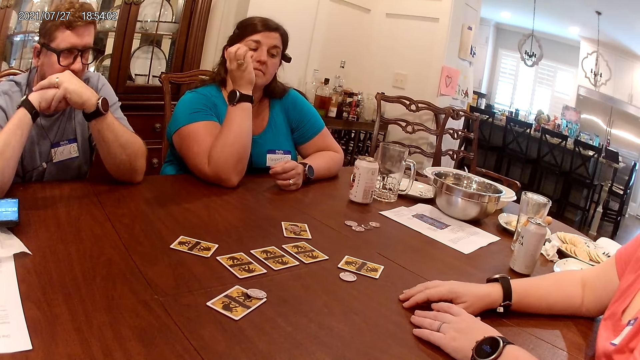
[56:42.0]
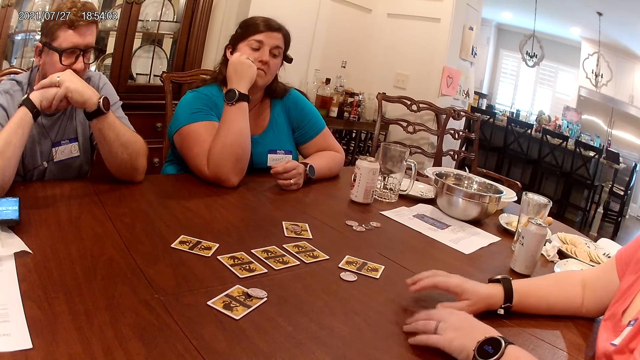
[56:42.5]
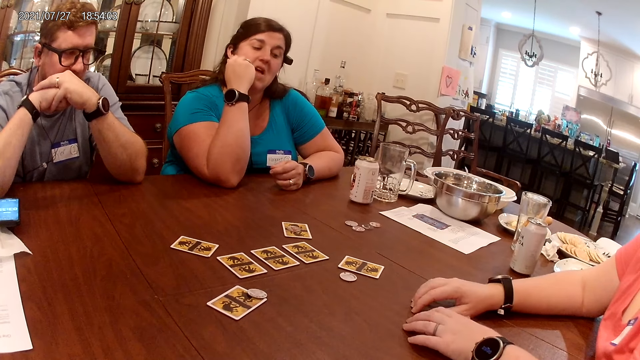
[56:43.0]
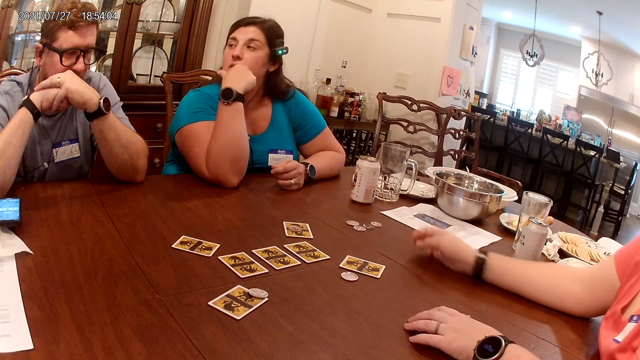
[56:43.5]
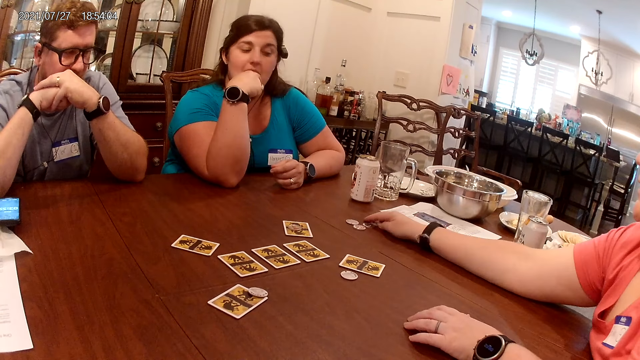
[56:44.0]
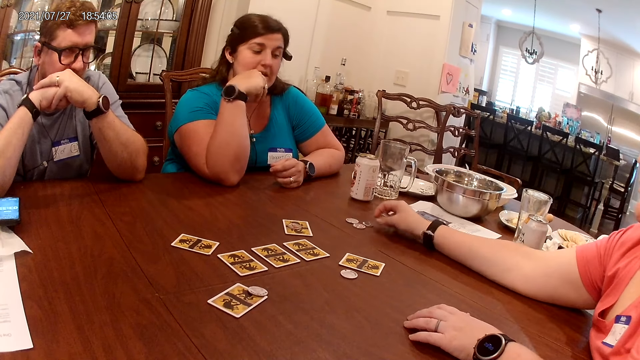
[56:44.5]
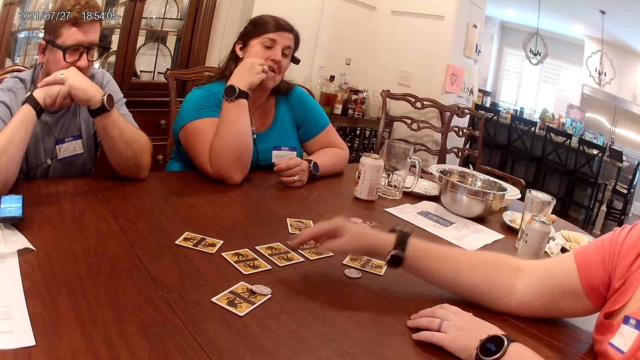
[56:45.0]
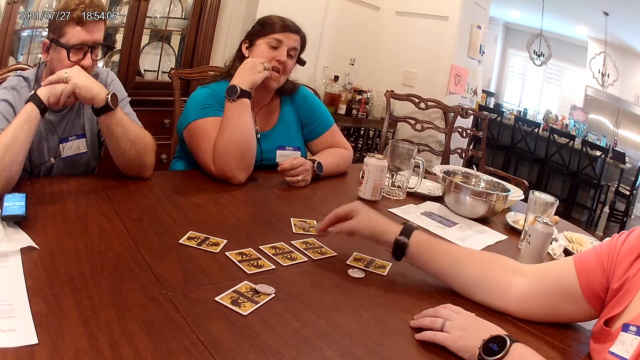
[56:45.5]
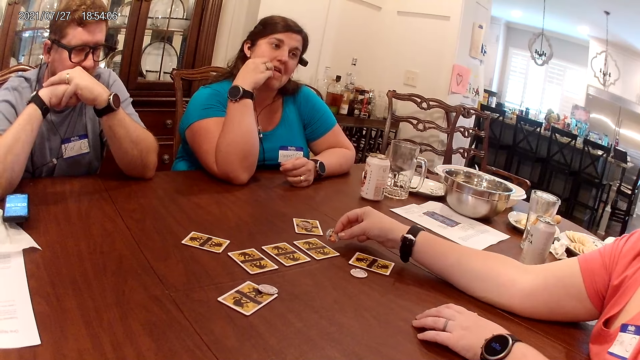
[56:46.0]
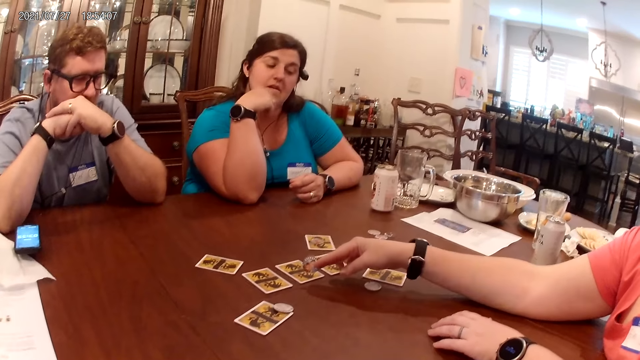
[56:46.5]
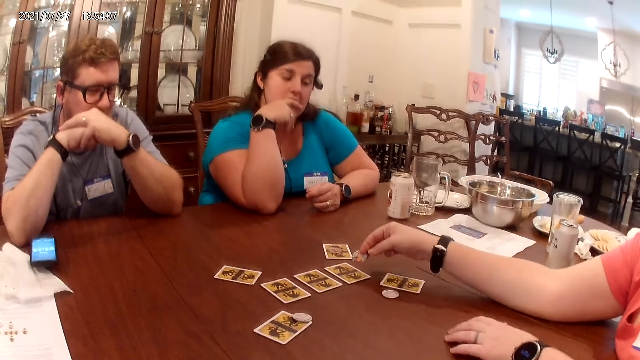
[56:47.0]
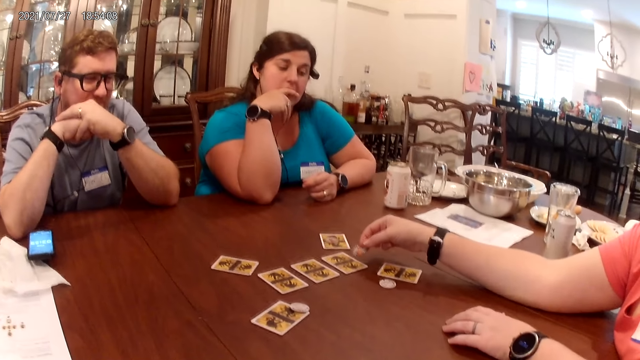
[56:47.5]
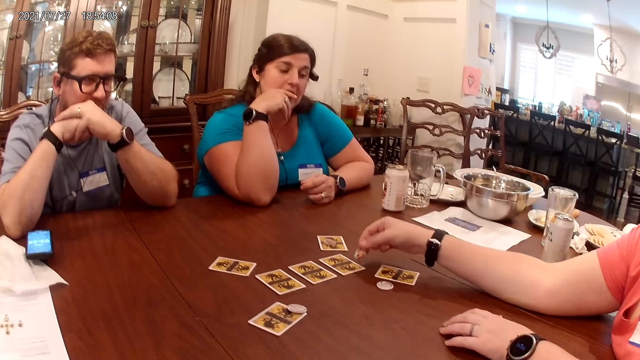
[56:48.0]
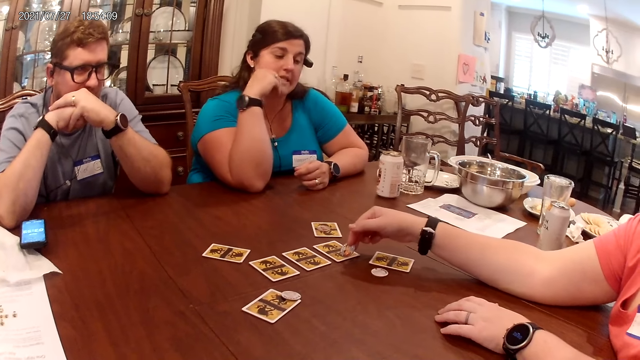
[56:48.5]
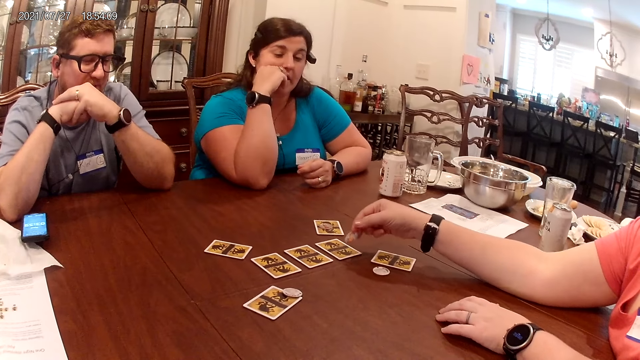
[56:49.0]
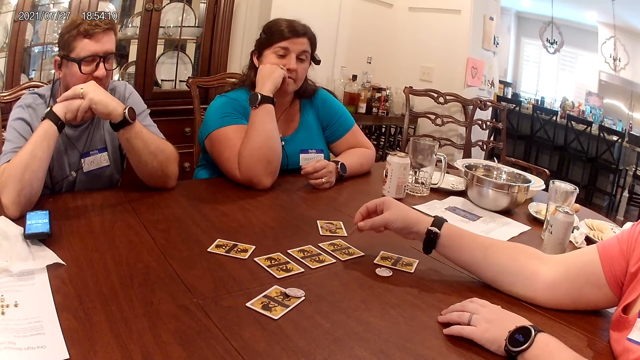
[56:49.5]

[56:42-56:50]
A woman repositions a game piece with her right hand.

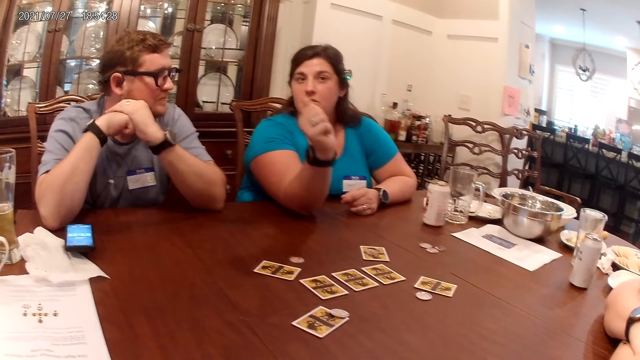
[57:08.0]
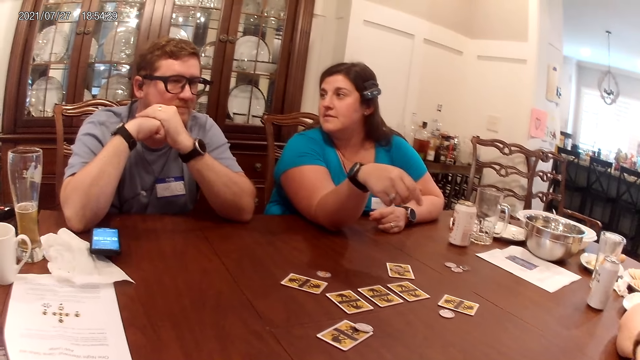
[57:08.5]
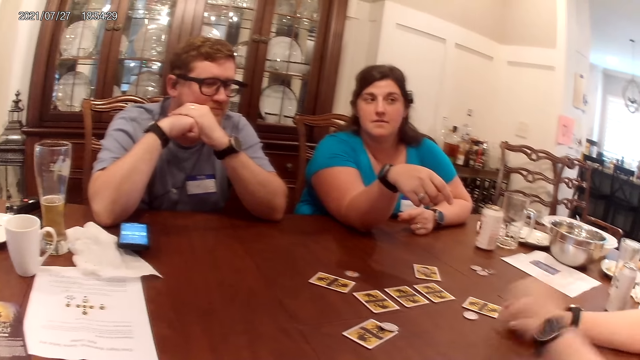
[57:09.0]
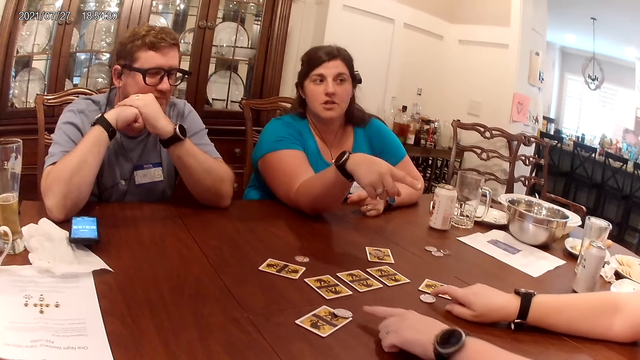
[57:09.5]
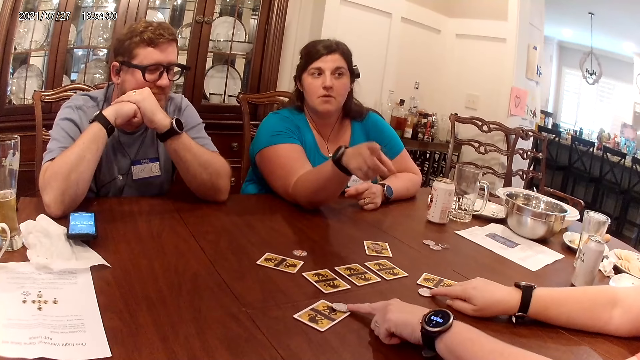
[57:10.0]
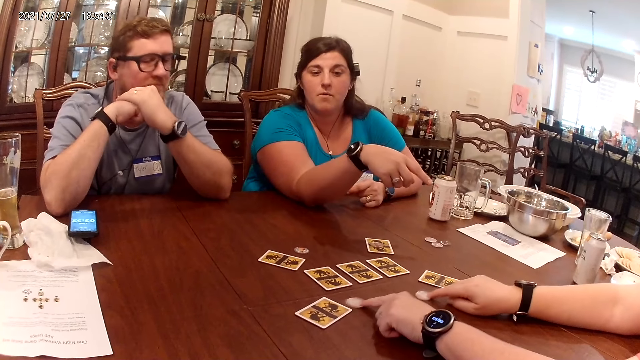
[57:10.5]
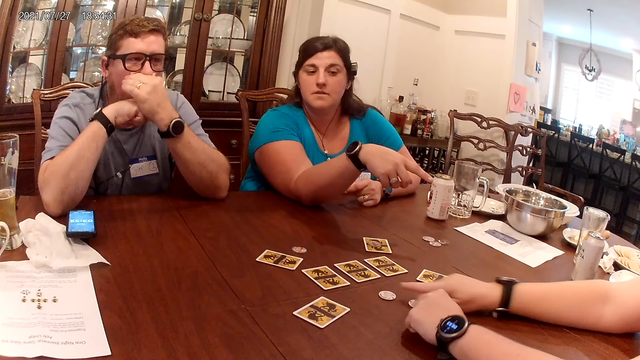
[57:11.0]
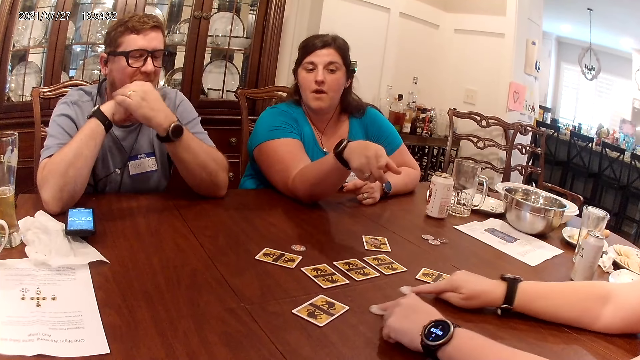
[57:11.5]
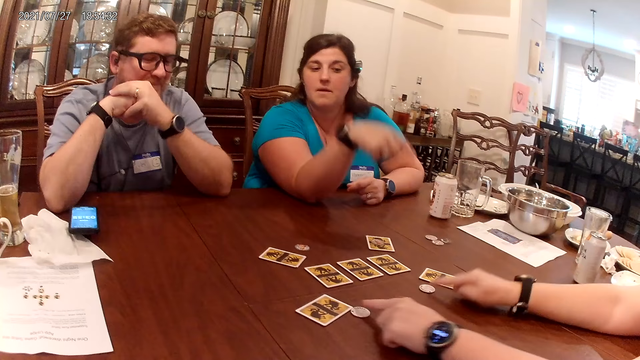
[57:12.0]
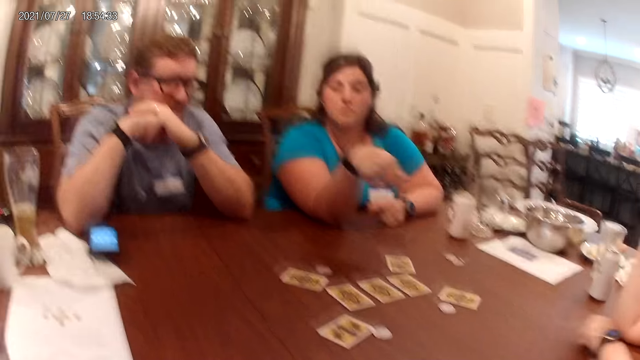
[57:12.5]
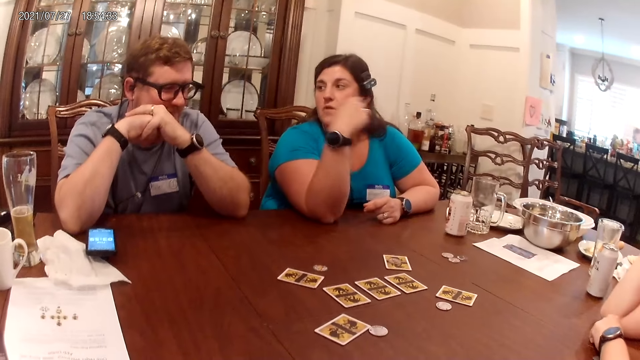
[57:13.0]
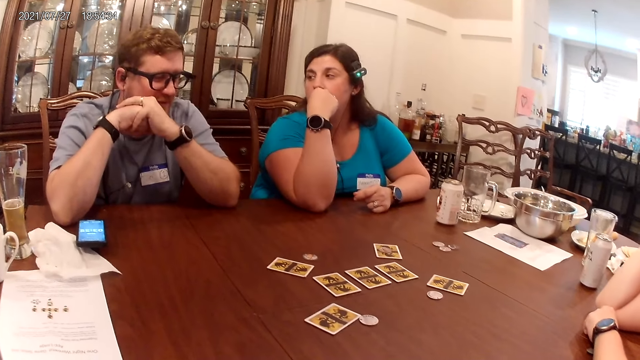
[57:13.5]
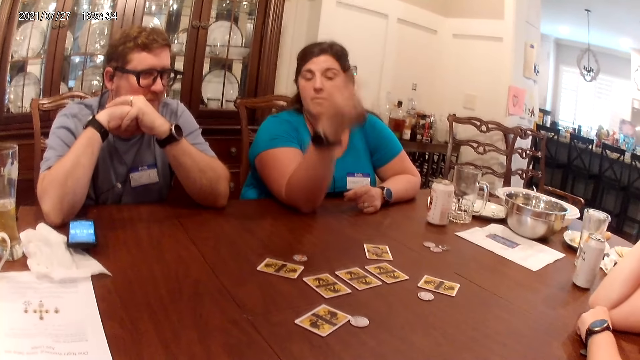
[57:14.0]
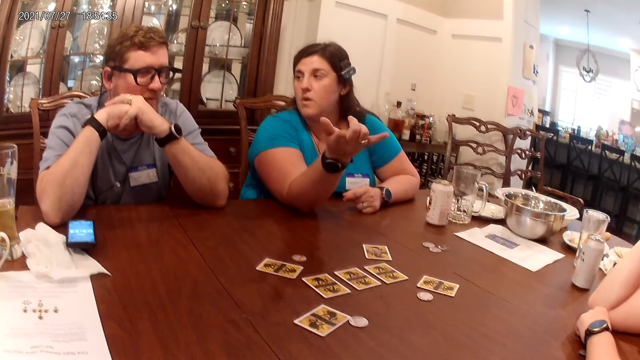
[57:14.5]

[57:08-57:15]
A woman repositions the game pieces with both hands.

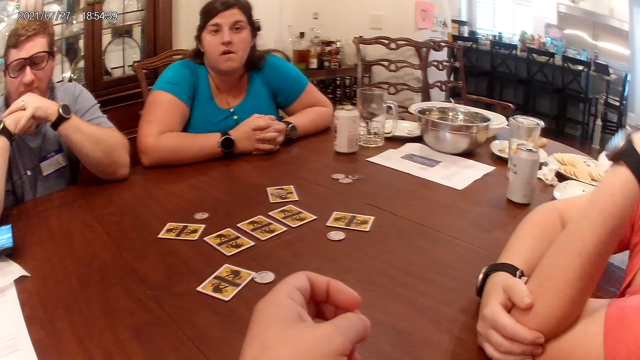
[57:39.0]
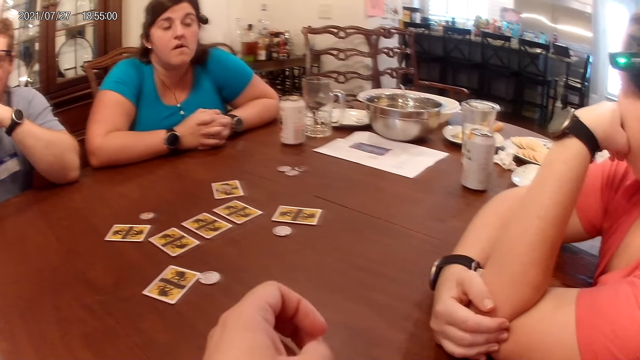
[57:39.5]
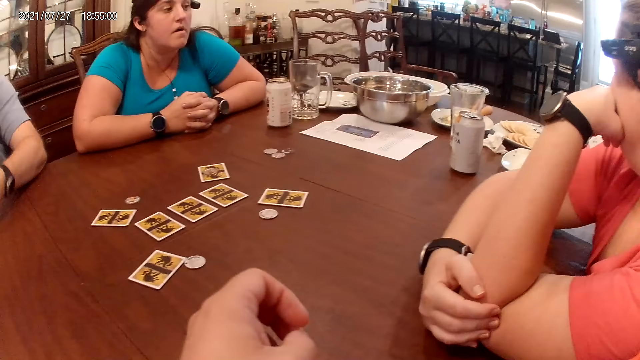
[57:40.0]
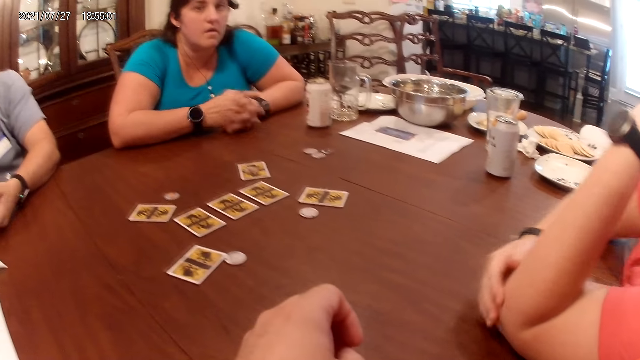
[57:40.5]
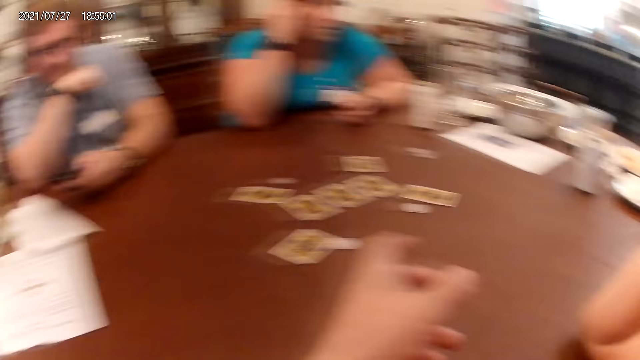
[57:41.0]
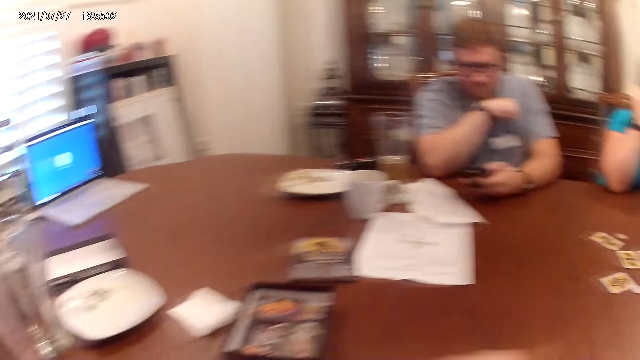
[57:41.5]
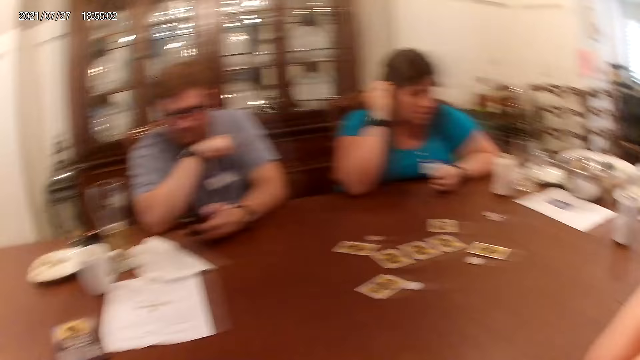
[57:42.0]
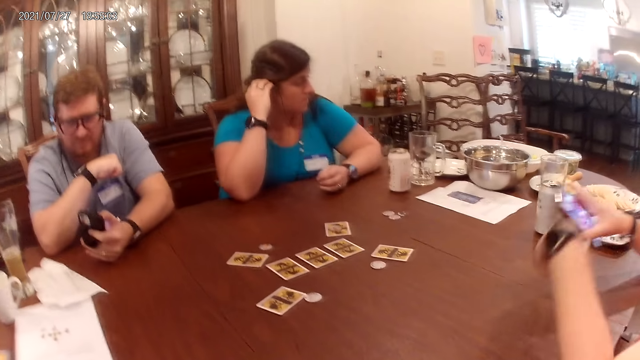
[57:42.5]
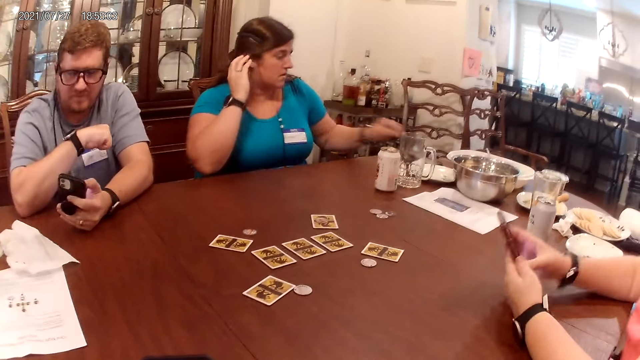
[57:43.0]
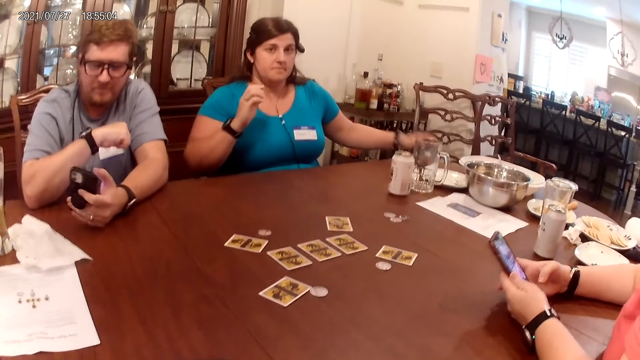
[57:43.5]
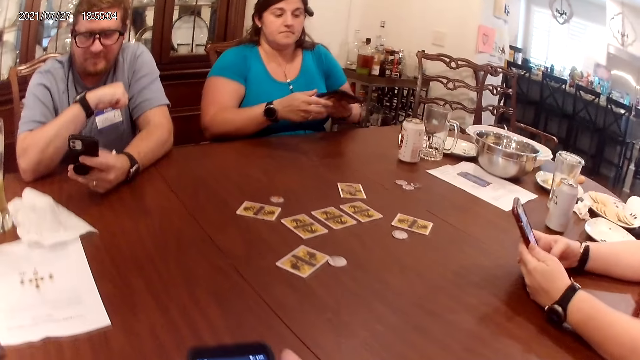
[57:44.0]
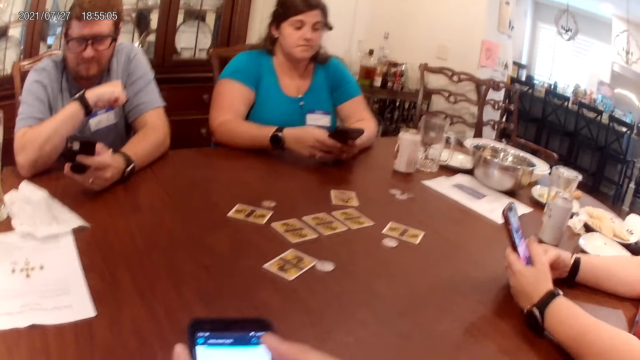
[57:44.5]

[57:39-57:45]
A man picks up a phone. He operates the phone with his left hand. A woman holds a phone with both hands. She picks up the phone. Another woman picks up a phone. The first woman operates the phone with her right hand. A third woman operates a phone with her right hand.
